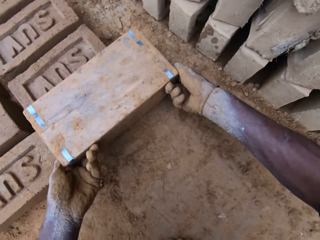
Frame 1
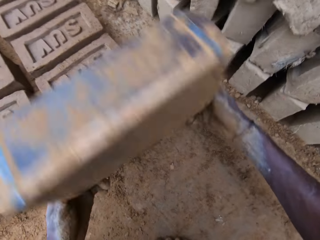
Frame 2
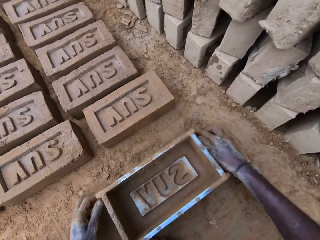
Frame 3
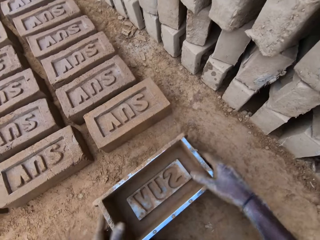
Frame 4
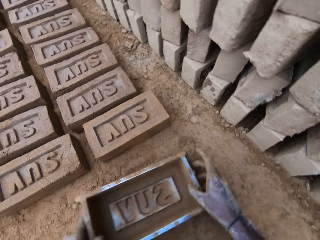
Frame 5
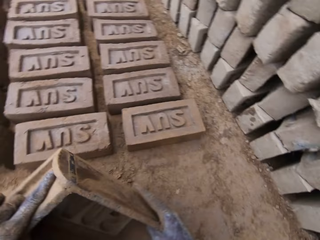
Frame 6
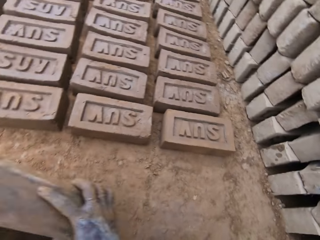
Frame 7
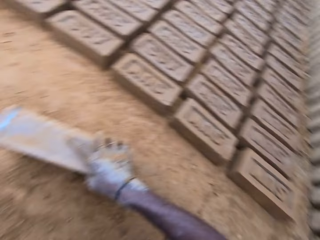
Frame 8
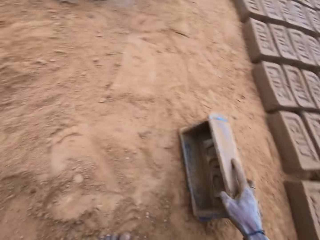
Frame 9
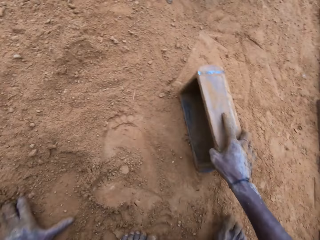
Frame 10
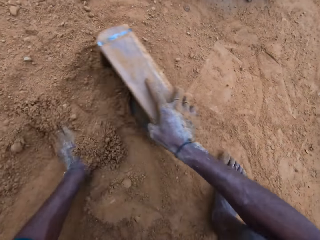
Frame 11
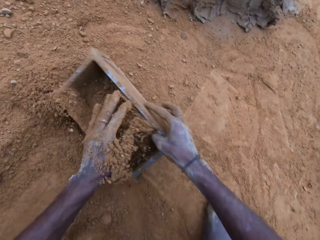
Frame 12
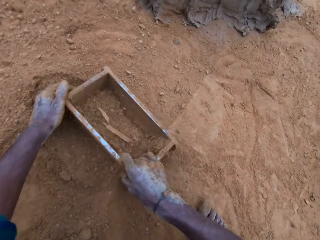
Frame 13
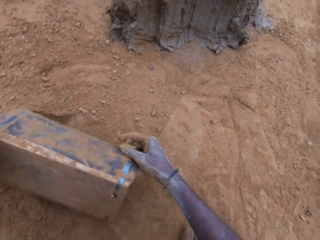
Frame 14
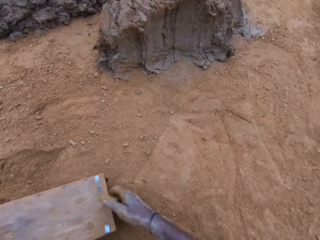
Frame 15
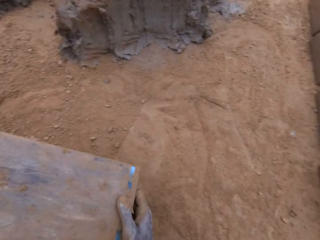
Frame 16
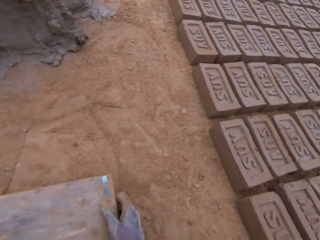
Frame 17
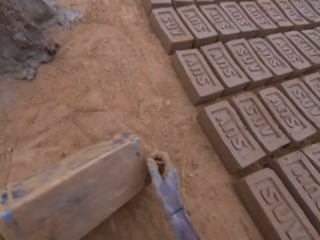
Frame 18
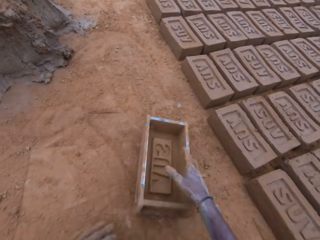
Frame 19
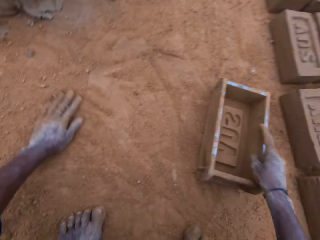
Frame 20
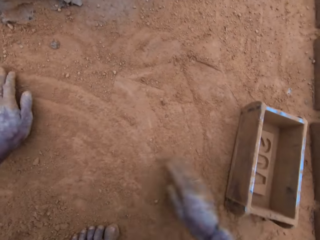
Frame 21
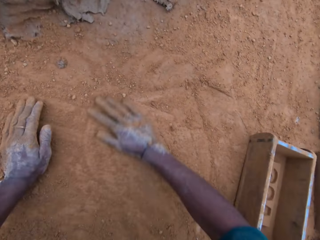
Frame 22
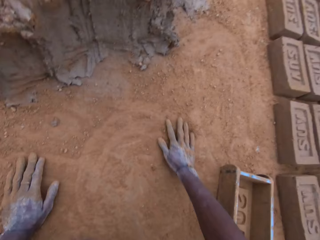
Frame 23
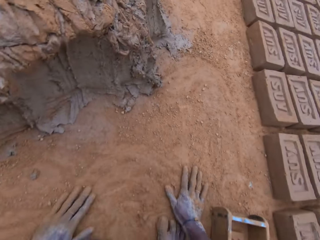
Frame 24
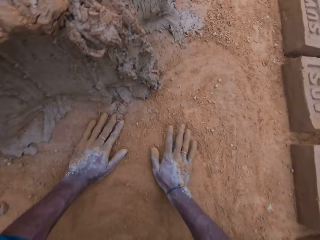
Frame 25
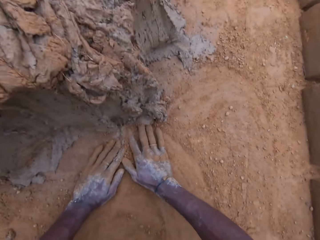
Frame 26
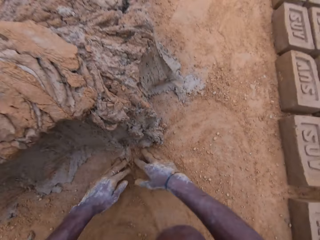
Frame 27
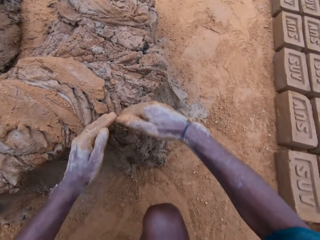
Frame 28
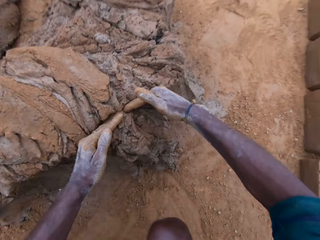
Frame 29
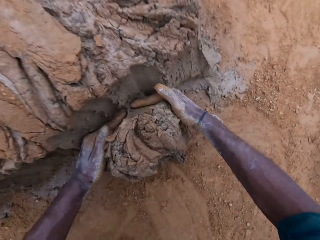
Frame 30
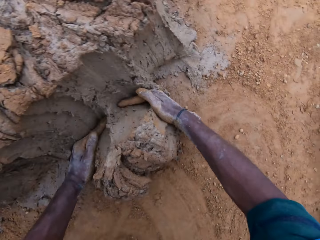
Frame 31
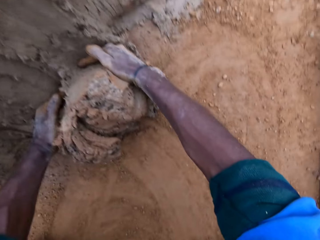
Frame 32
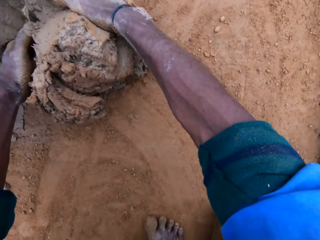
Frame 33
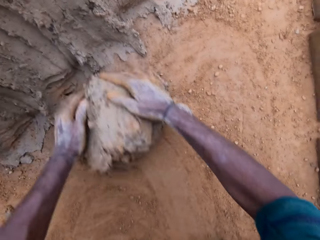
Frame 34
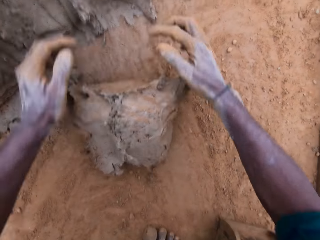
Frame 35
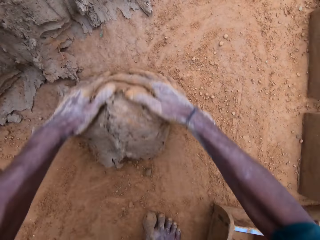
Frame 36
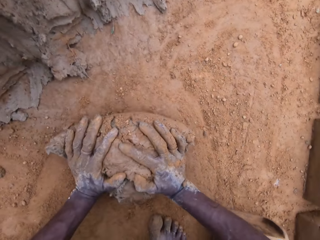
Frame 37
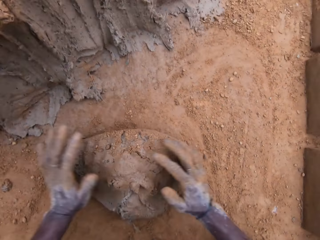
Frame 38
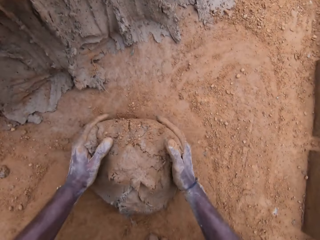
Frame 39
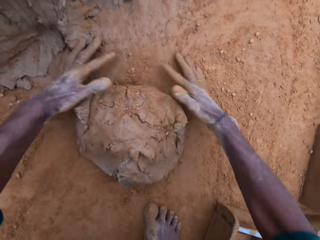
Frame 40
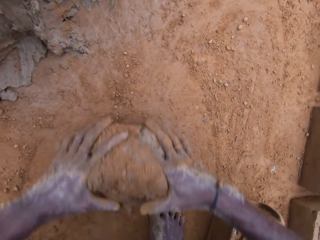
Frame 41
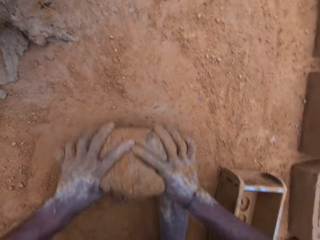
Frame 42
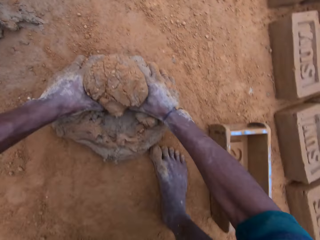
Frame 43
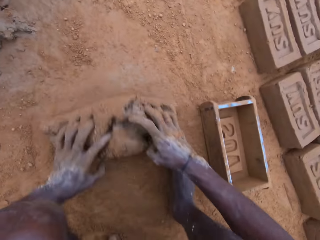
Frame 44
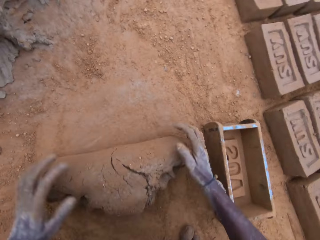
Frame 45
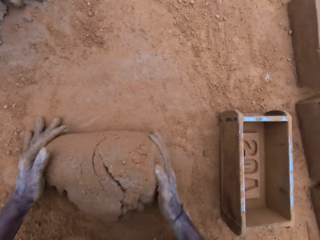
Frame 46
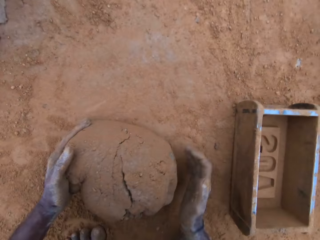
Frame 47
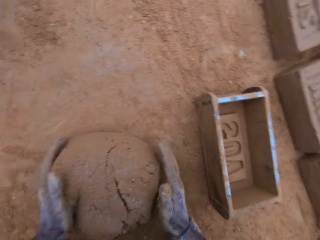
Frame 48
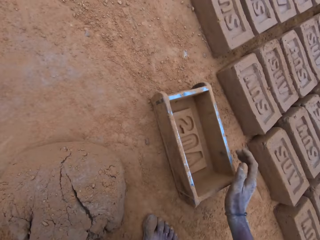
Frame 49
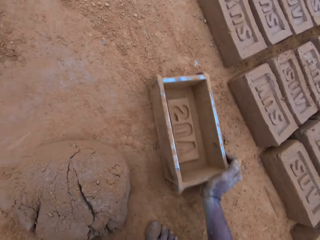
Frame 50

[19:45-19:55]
The camera wearer removes clay from a brick maker or block mold. He lifts the brick maker. He removes the block mold from the mortar. He puts the brick maker down. He puts the sand or soil on the mortar. He pours the soil from the brick maker, puts the brick maker down, and spreads the soil. He rubs his hand on the ground. He cuts out of the mortar. He takes the clay. He mixes the mortar with the sand on the ground. He gives form to the clay.

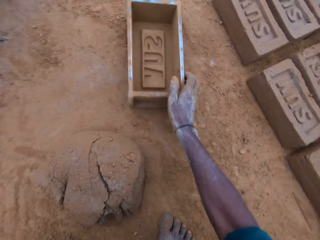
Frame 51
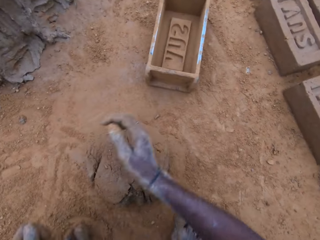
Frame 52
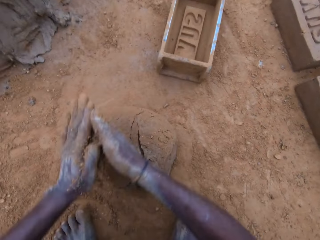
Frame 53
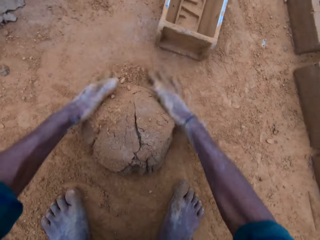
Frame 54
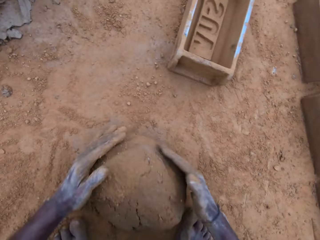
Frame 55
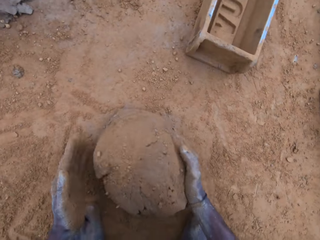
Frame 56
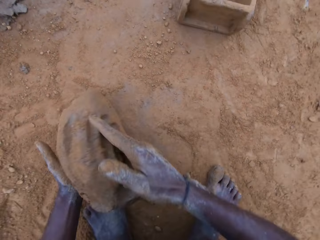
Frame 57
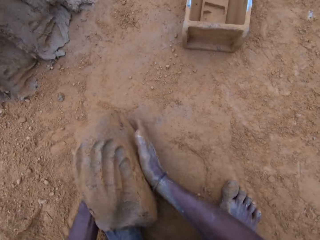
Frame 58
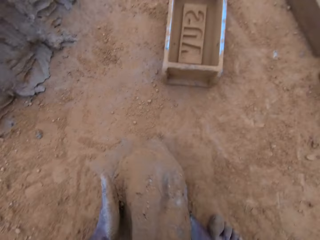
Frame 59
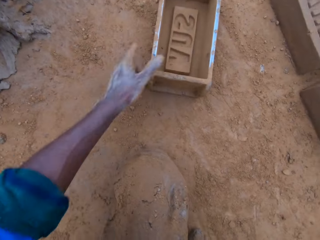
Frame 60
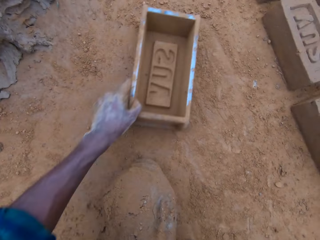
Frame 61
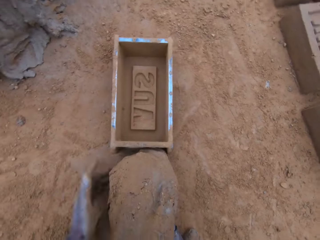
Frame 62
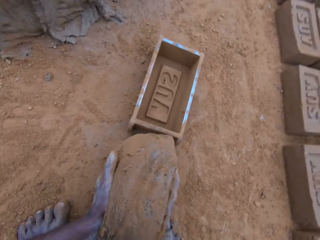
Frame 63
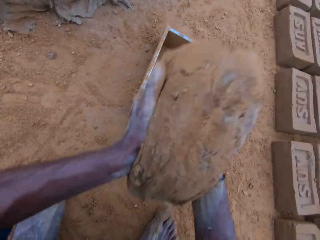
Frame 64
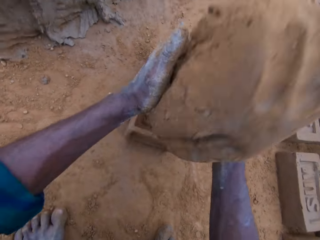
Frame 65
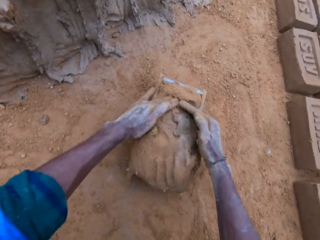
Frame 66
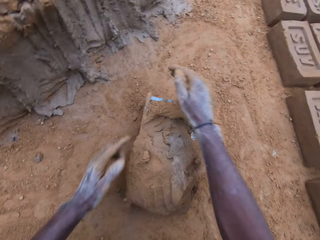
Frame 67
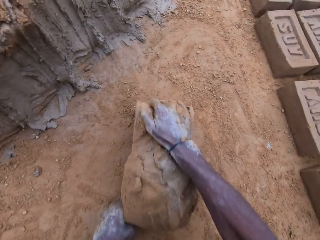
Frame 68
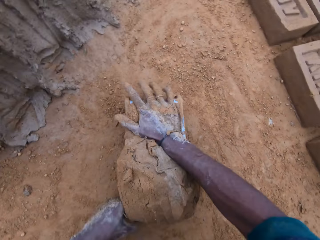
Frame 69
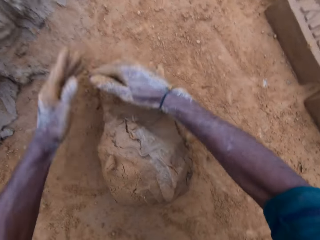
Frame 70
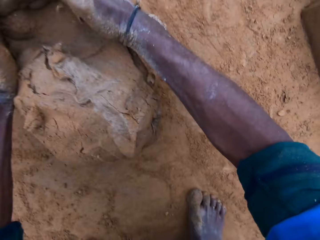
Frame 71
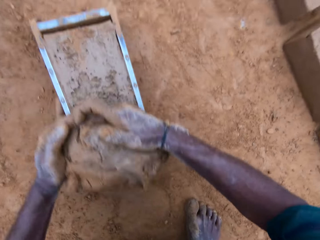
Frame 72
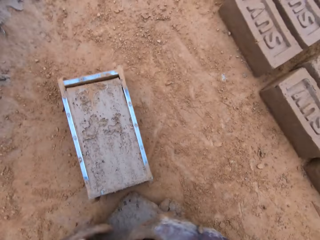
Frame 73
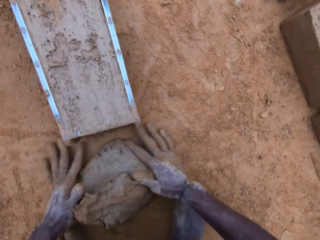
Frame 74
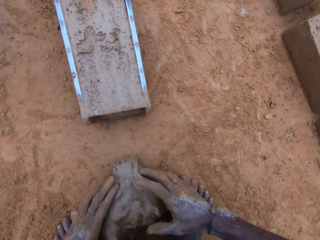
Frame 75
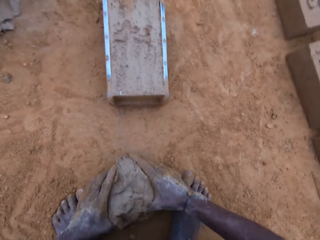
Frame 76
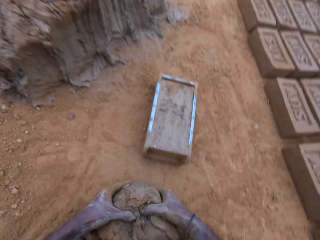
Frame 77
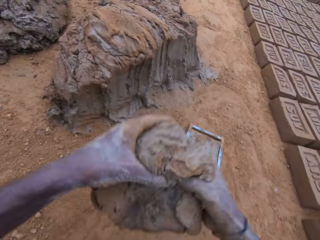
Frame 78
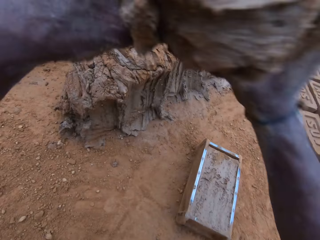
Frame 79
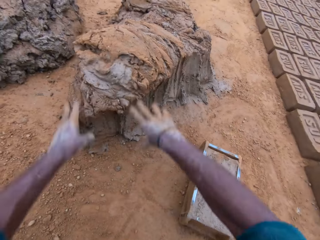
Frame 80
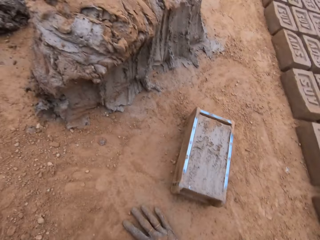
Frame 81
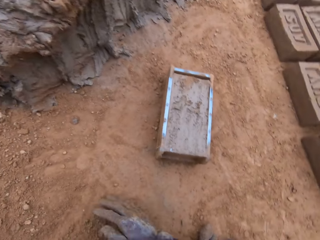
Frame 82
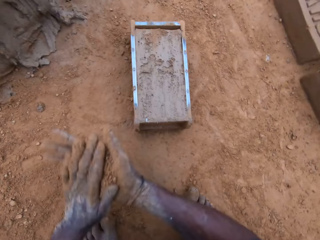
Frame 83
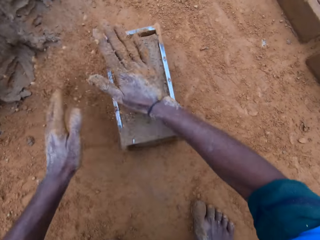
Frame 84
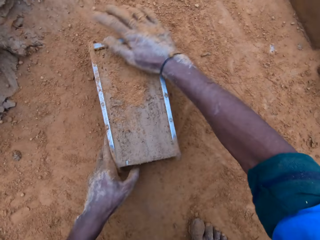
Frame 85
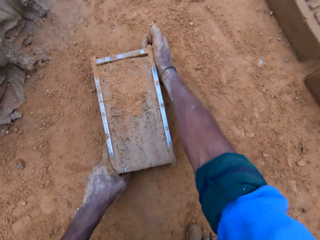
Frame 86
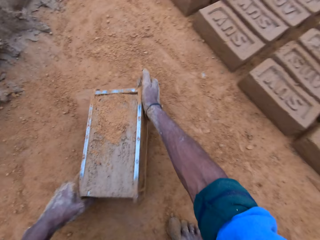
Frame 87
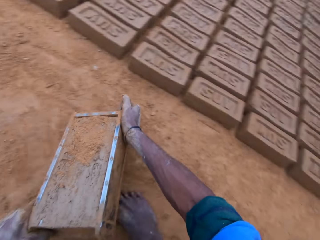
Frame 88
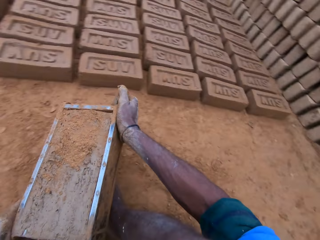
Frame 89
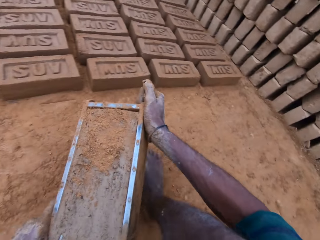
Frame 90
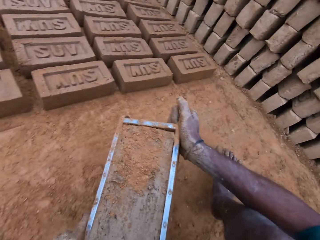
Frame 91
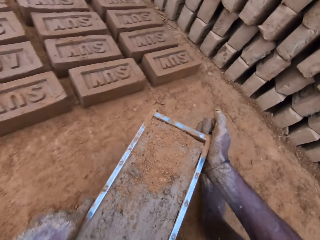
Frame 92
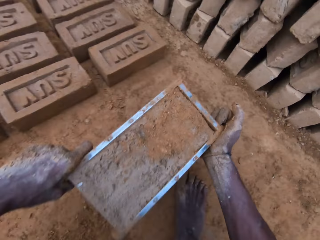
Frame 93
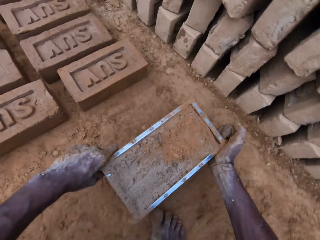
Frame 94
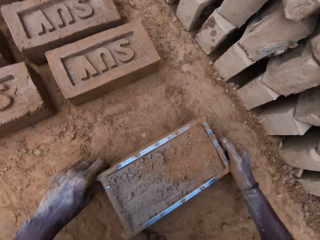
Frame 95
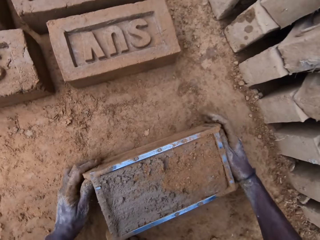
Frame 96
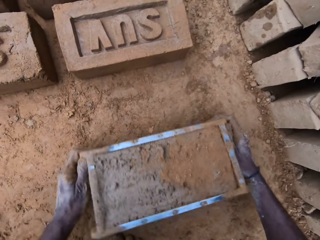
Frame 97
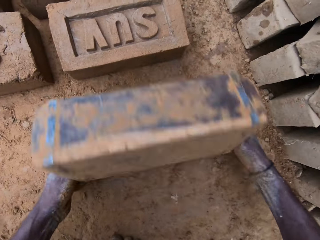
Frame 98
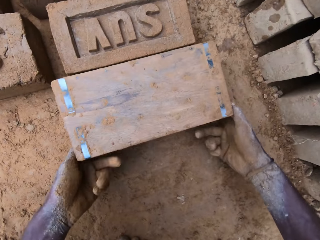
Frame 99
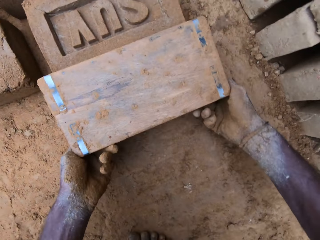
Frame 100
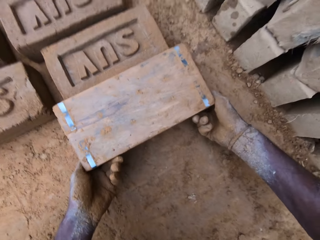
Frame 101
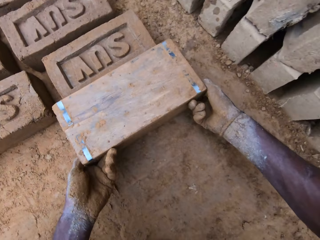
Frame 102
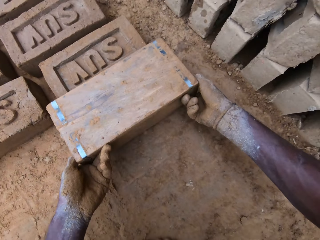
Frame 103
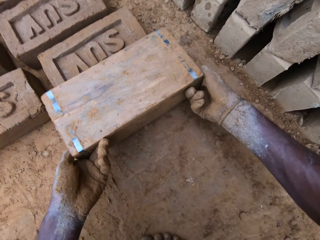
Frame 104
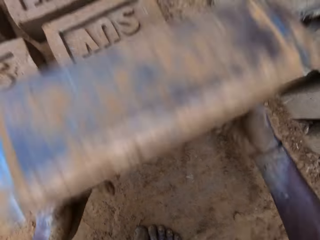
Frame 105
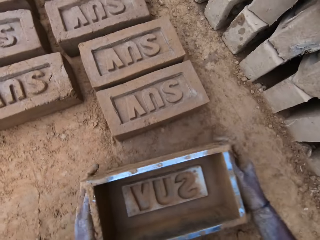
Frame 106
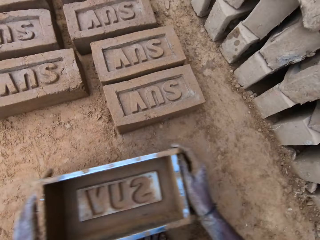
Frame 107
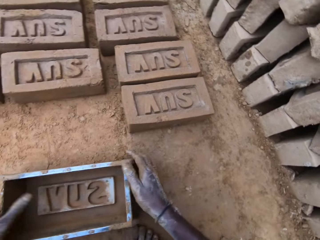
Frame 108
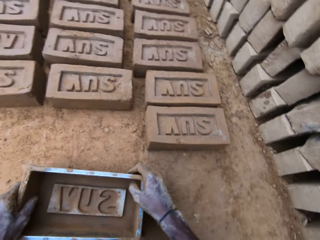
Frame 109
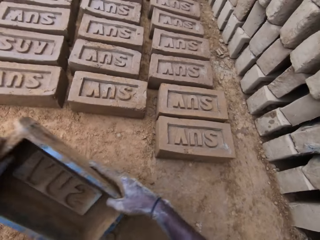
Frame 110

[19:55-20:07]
The camera wearer holds a brick maker or mold block. He adjusts the mold block. He applies soil in the hands and gives form to the clay. He carries the mortar. He picks up the brick maker. He puts the mortar into the block mold. He cuts out of the mortar. He shakes the brick maker. He holds the clay. He throws the cut out mortar with the rest. He applies soil in the hands. He puts sand on the mortar. He touches the clay. He carries the block mold. He removes clay from the brick maker. He turns the block mold upside down and removes the block mold from the mortar.
